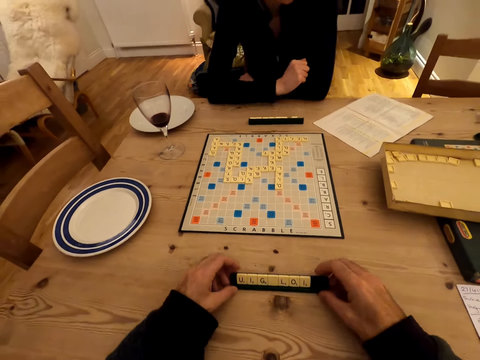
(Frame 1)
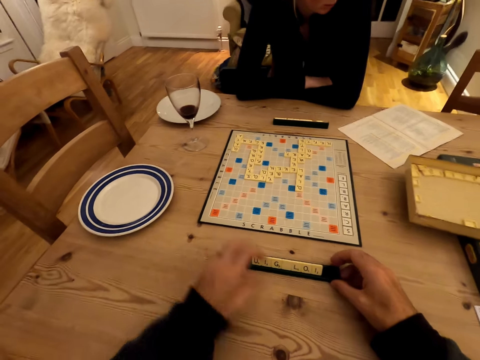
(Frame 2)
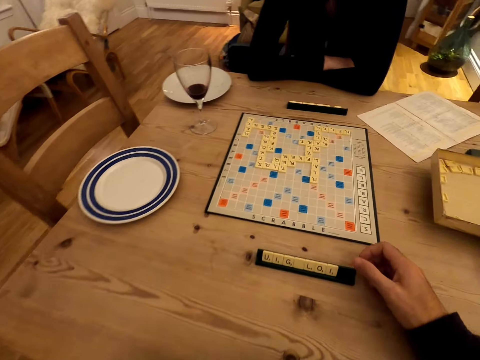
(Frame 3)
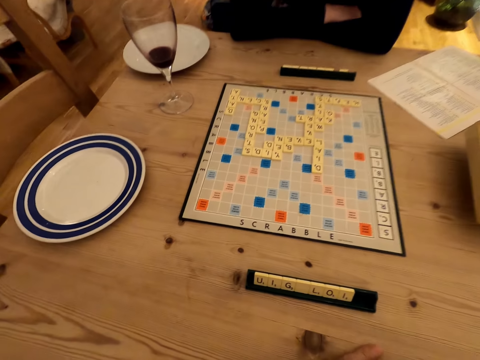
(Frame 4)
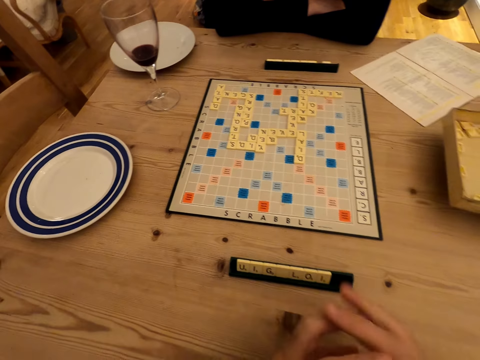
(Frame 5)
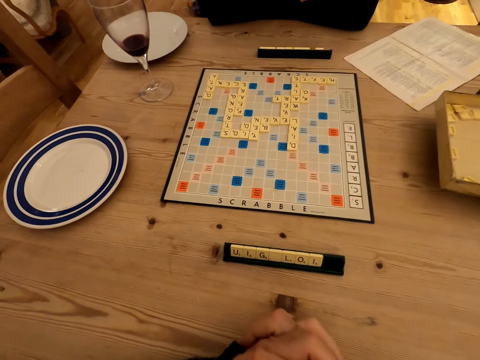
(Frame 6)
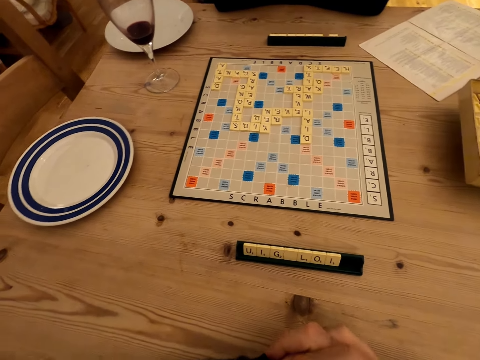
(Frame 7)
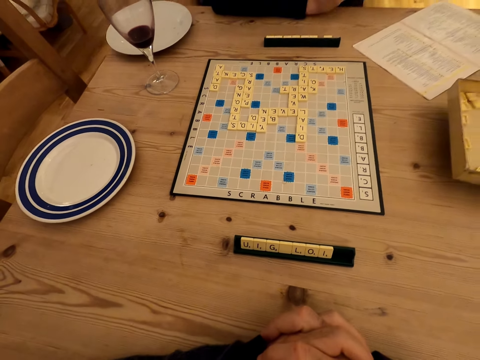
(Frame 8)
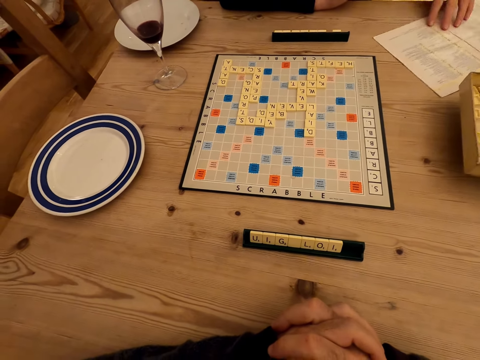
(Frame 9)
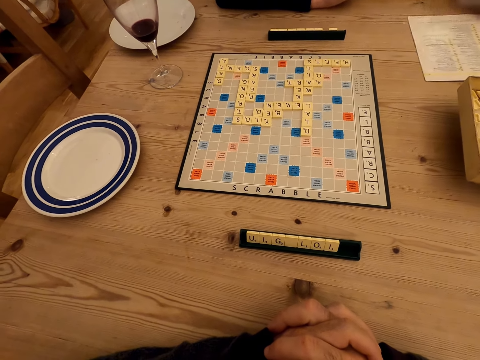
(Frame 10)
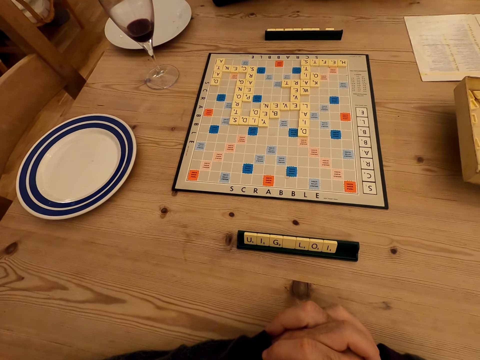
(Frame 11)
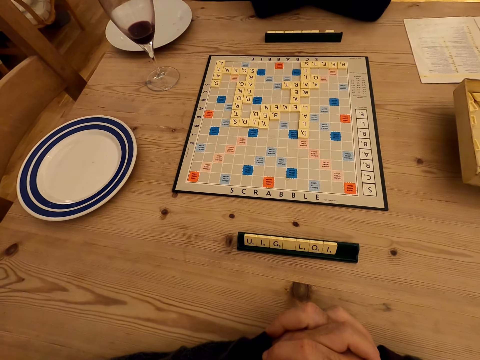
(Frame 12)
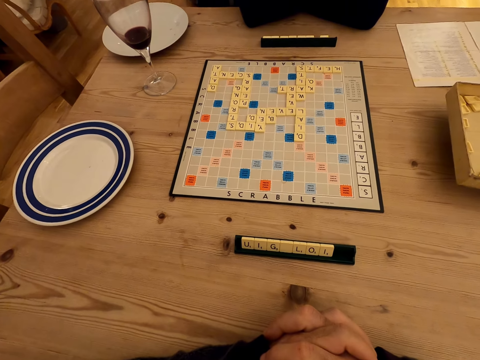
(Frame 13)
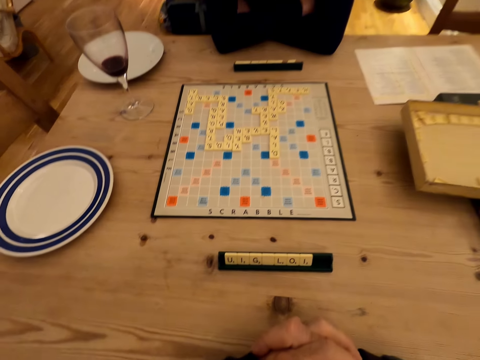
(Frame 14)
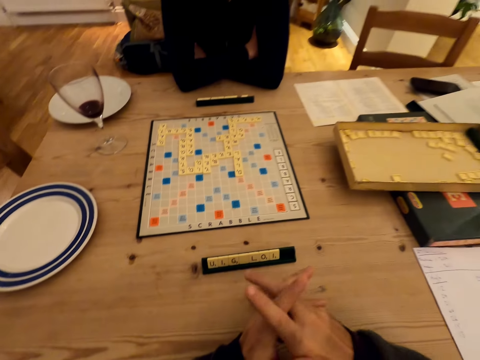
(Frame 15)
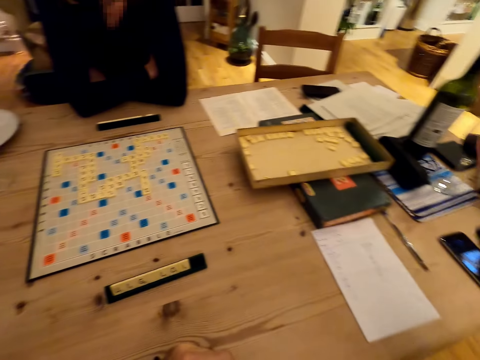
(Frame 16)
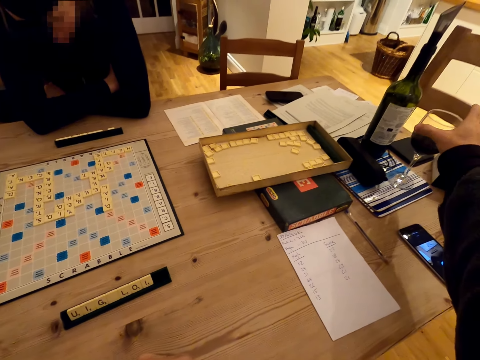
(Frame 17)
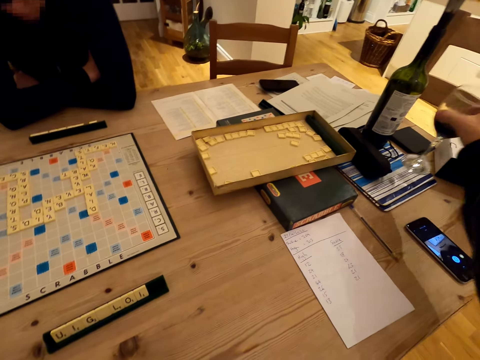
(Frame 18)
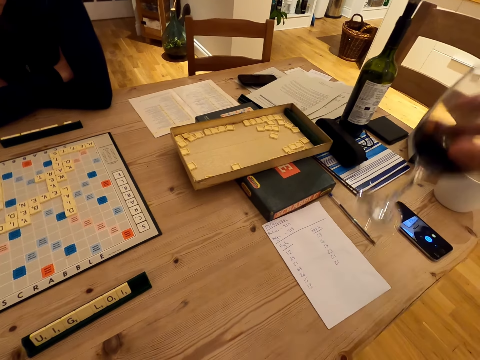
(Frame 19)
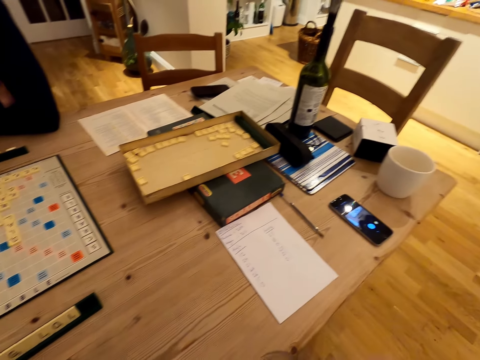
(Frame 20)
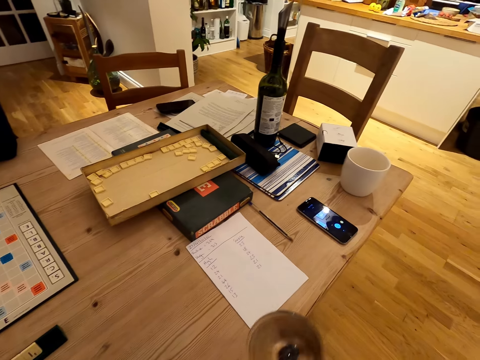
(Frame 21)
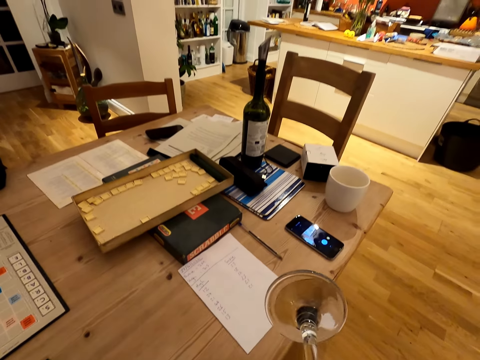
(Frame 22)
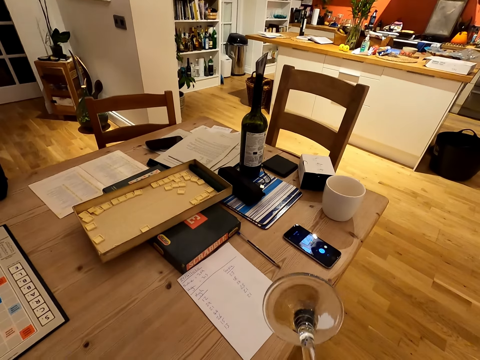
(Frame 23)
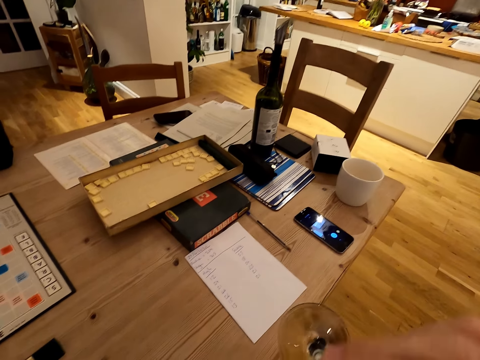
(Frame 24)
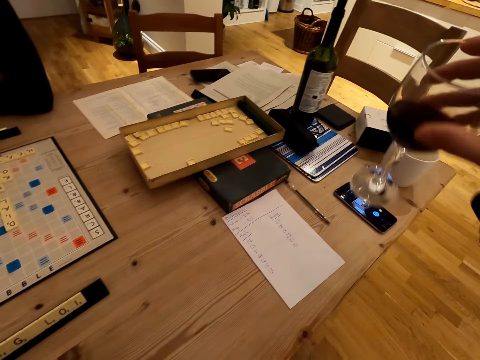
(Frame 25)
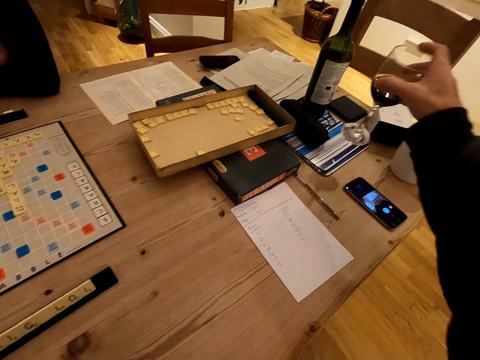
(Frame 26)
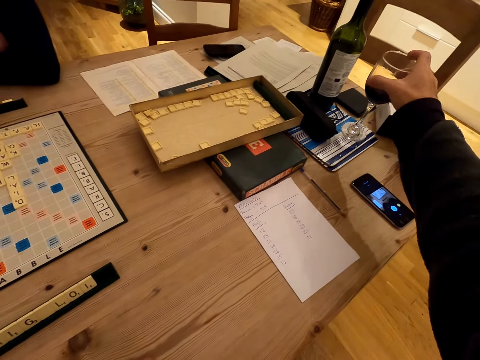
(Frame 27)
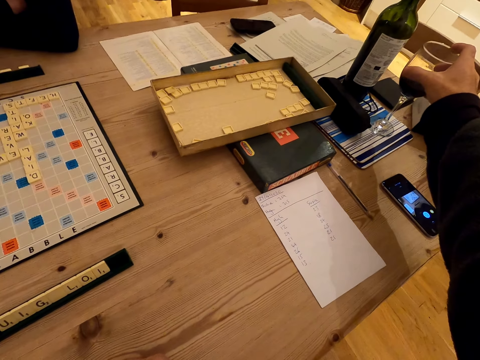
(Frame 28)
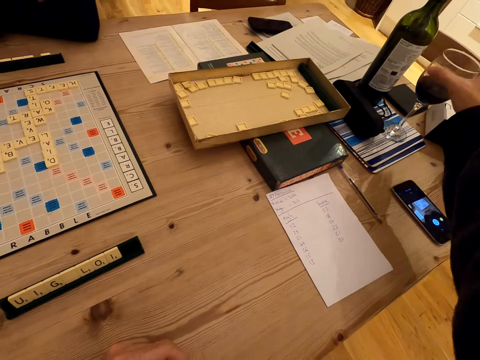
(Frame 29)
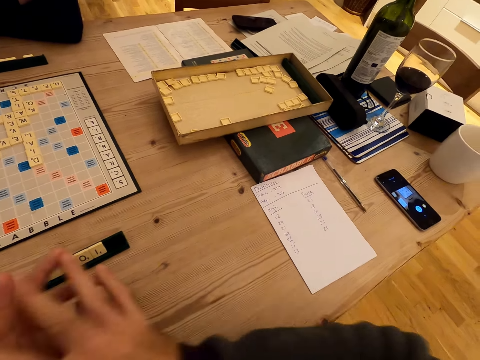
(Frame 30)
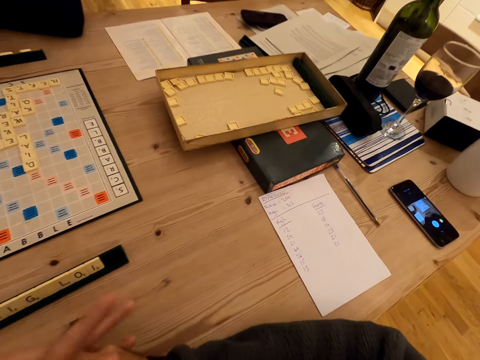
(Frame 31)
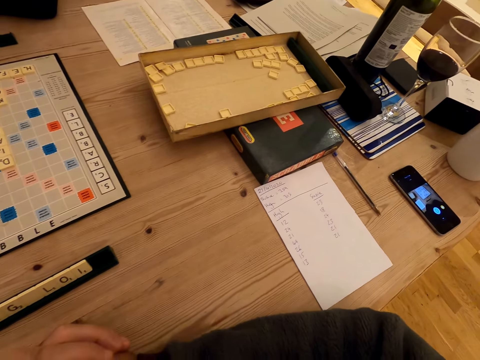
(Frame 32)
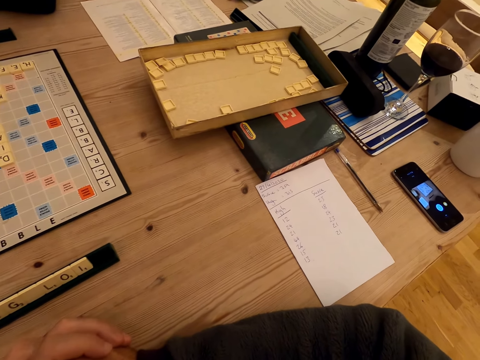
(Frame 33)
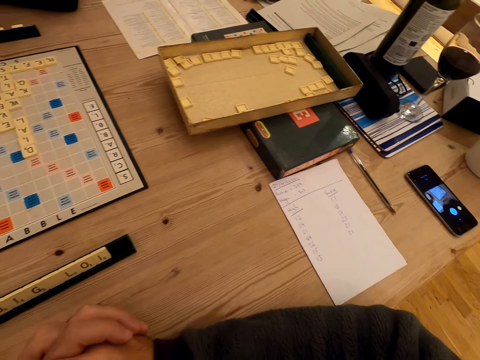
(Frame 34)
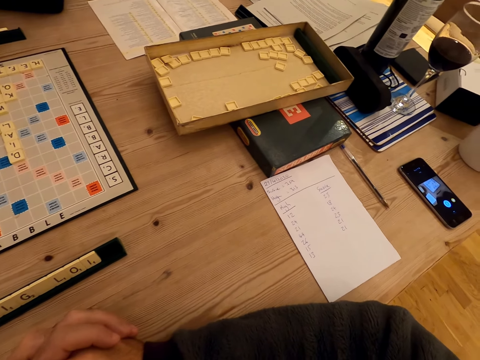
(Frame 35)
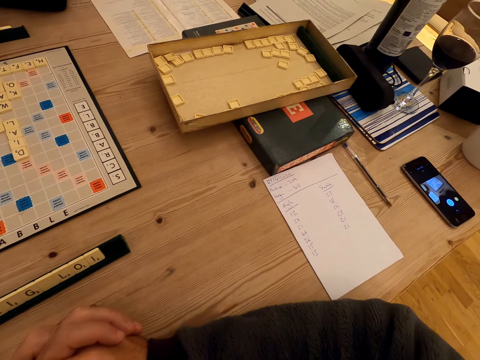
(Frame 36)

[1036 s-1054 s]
A lady folds her hands. The camera wearer arranges the scrabble cubes. She touches something and talks. The lady holds the book. The camera wearer folds her hands. The lady touches something and stares at the scrabble board. The camera wearer stares at the scrabble board. She picks up a glass of wine, drinks the wine, places the glass on the table, and folds her hands.

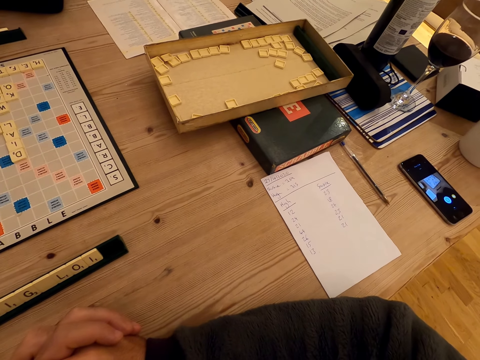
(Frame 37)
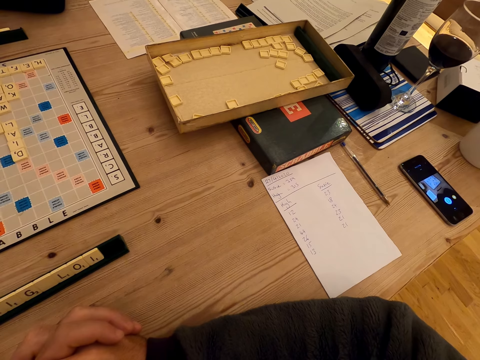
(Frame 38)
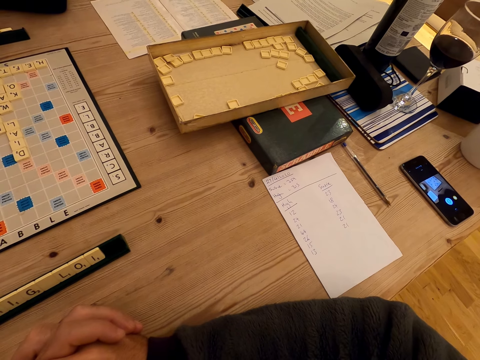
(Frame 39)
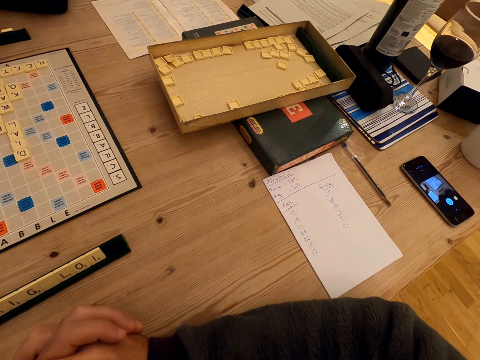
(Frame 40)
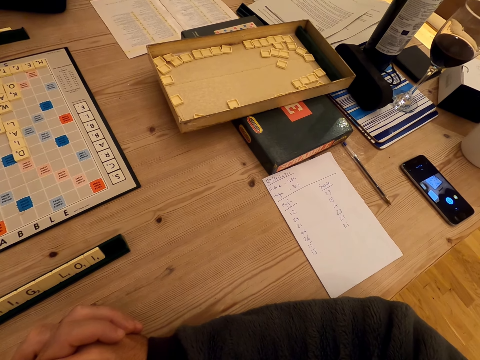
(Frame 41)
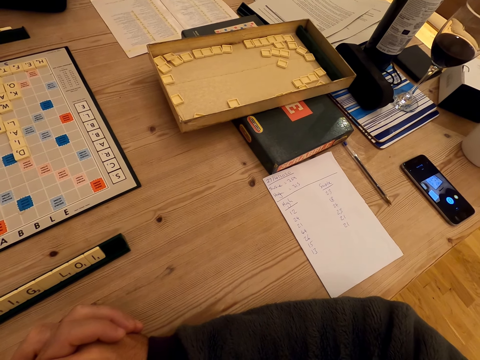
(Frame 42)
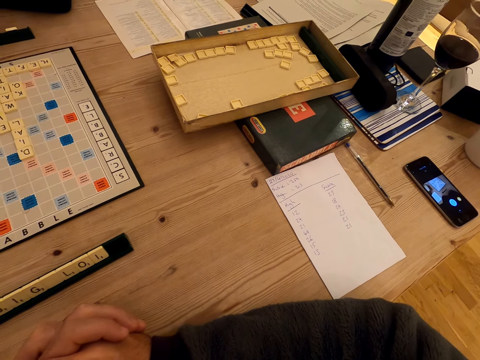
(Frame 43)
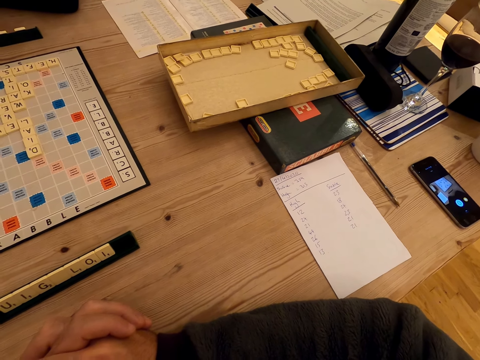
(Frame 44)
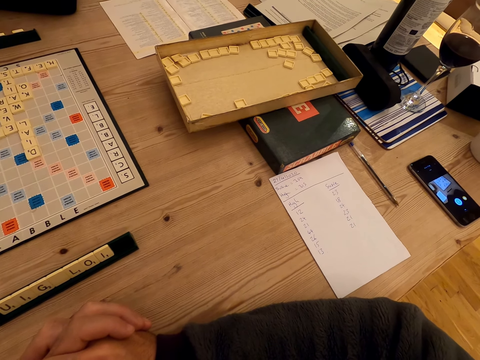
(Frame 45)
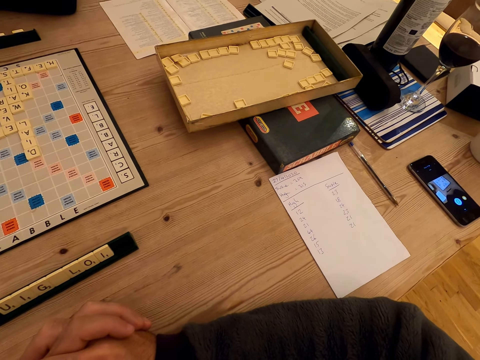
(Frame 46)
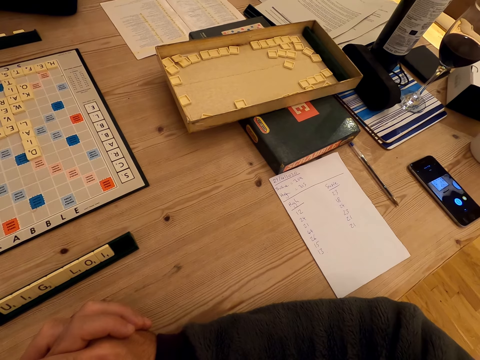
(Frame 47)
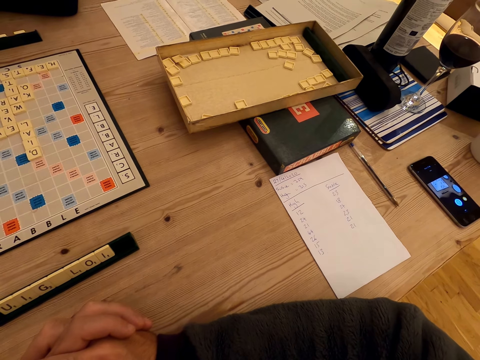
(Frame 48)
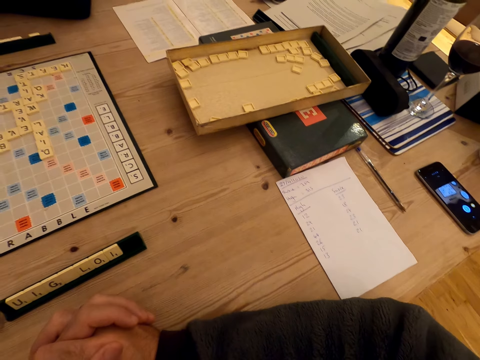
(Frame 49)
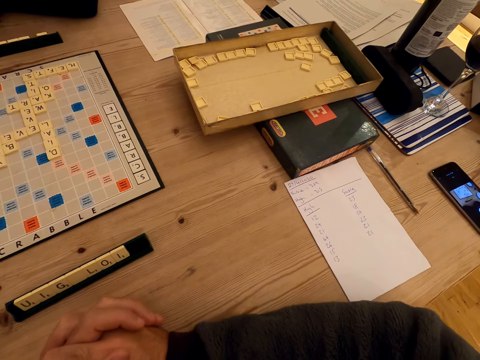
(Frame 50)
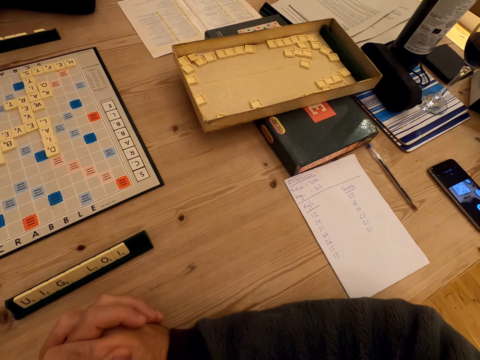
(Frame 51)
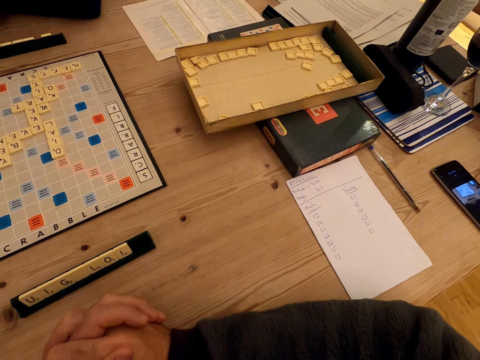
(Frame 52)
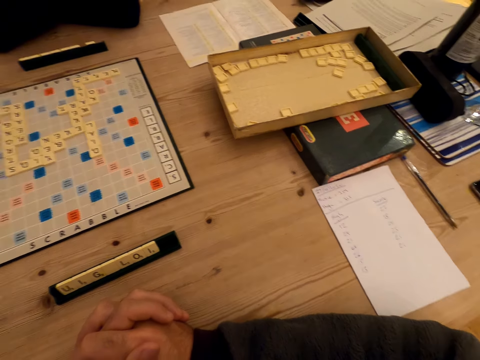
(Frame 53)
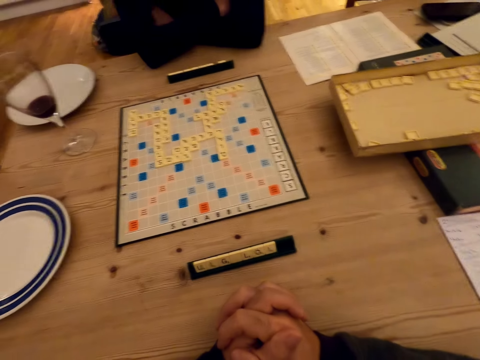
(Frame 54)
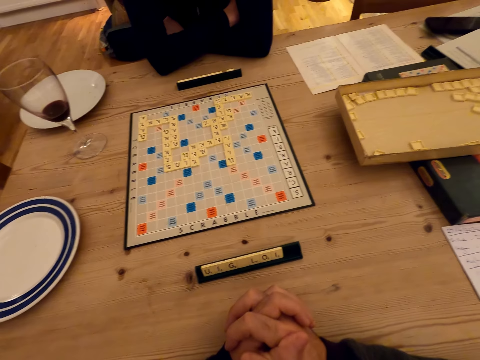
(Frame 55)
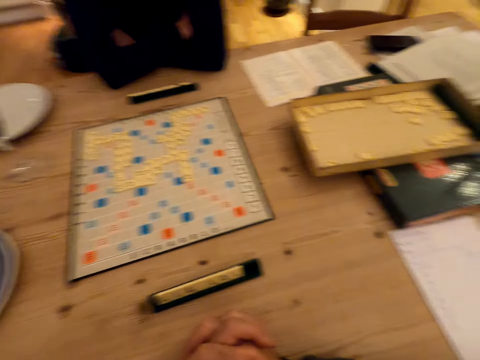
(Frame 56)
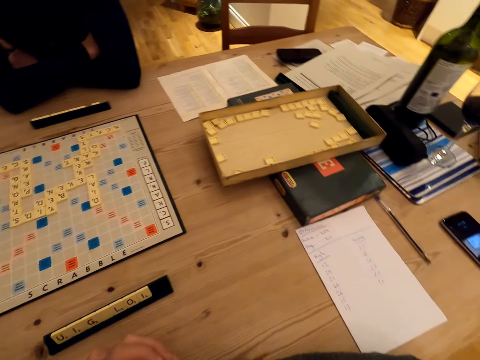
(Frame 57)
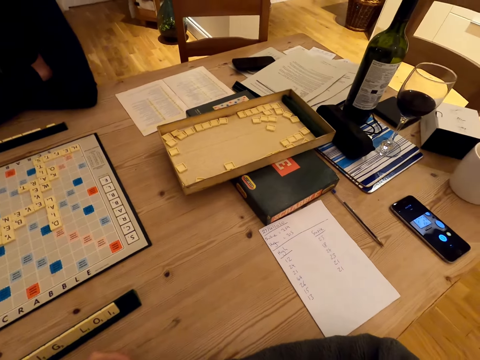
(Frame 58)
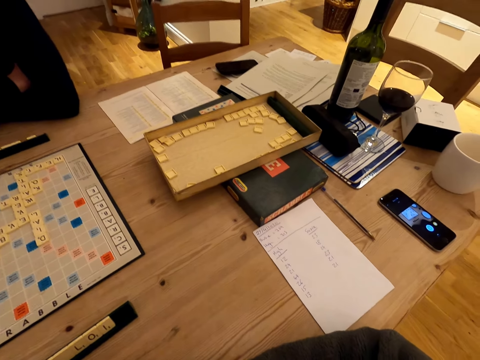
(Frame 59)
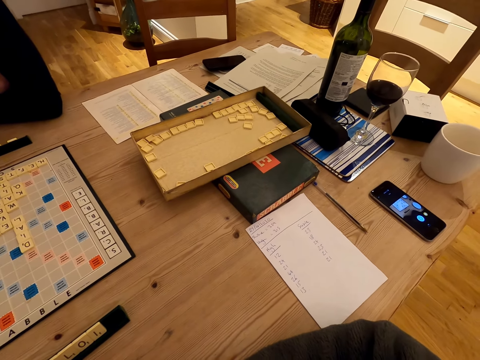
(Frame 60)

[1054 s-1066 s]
The camera wearer stares at the scrabble board. They look around and stare at the scrabble board again. A lady stares at the scrabble board.
